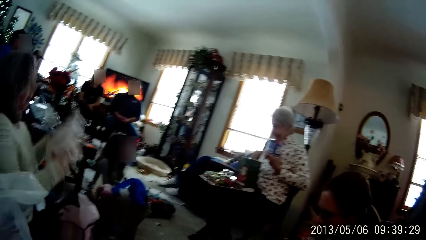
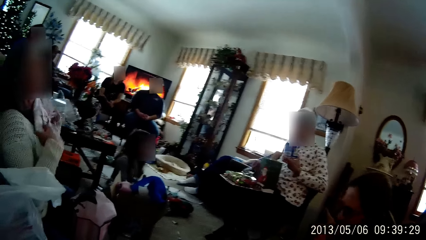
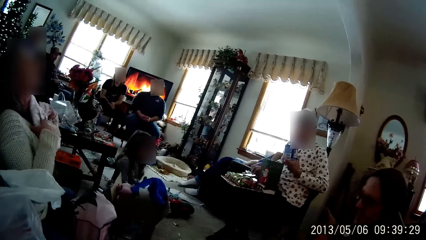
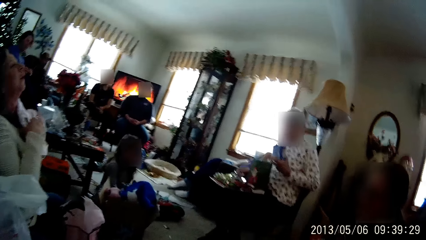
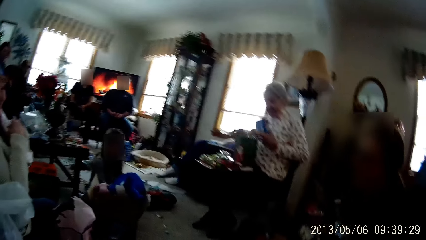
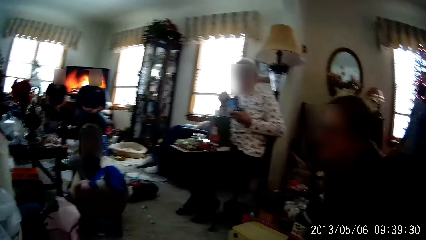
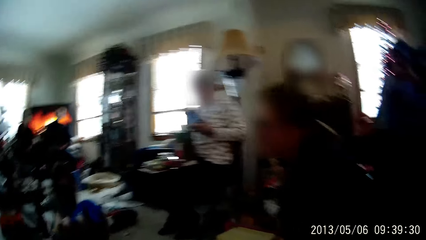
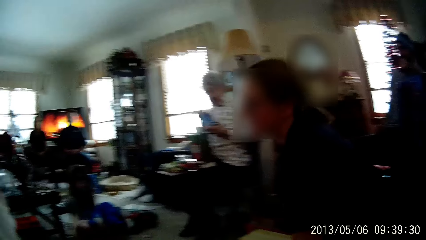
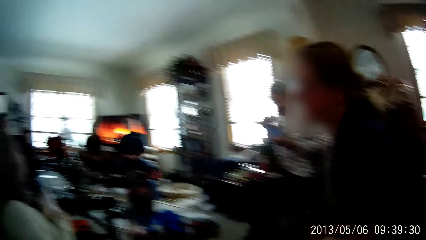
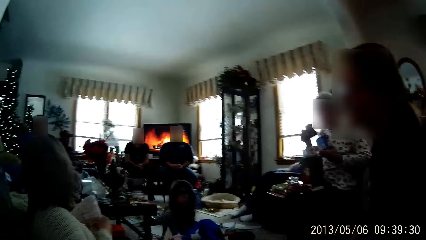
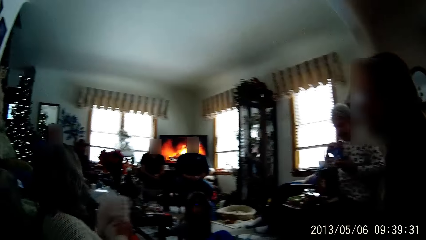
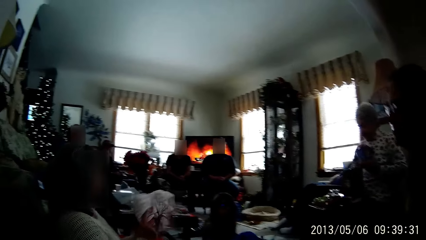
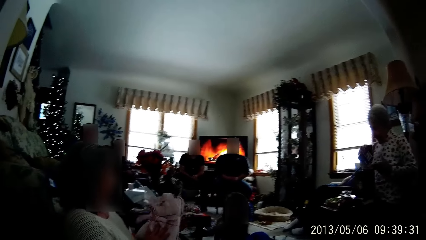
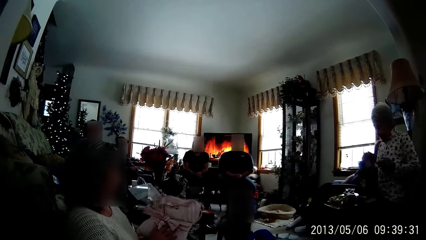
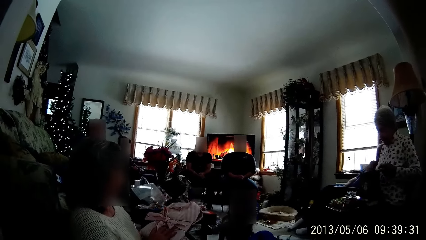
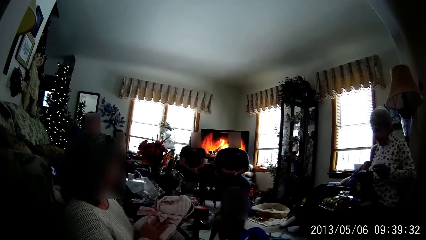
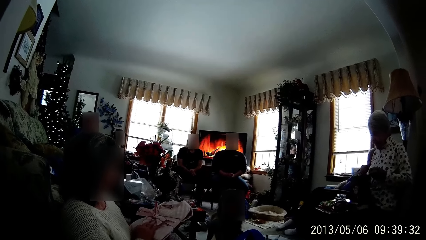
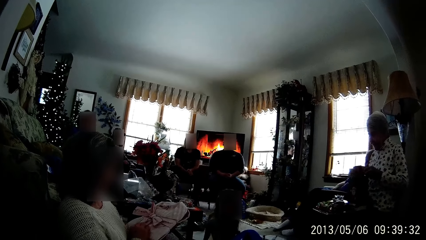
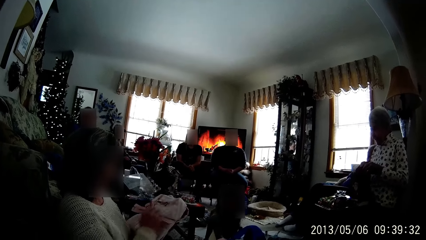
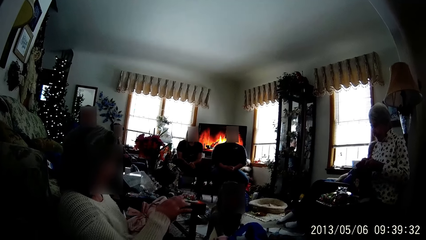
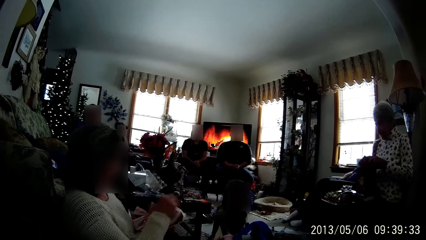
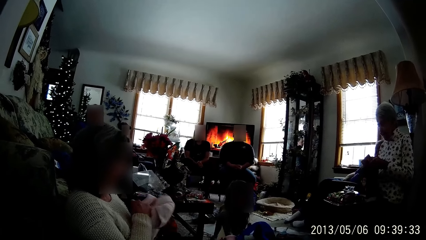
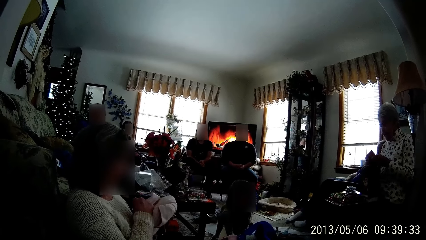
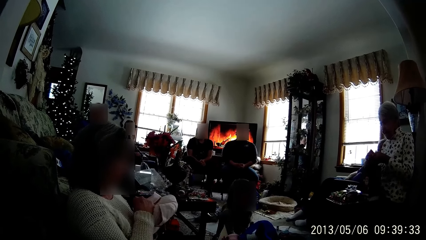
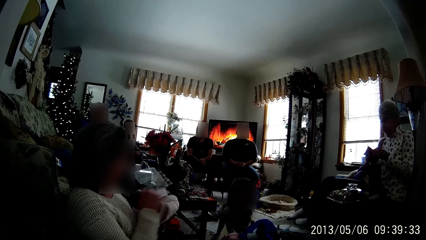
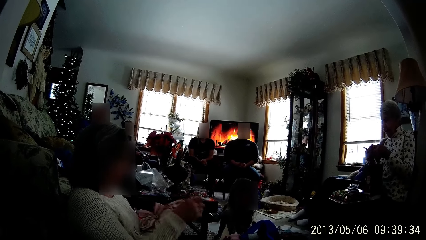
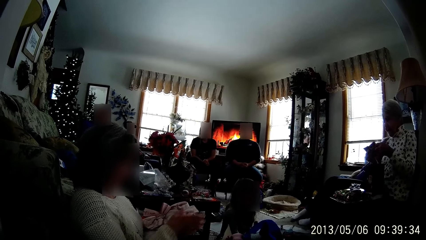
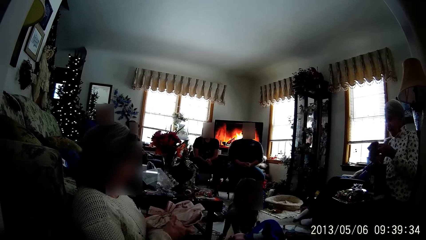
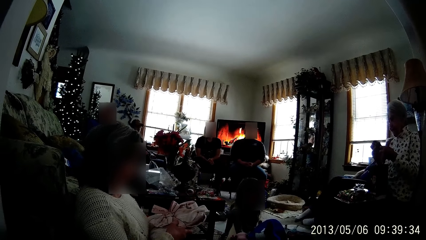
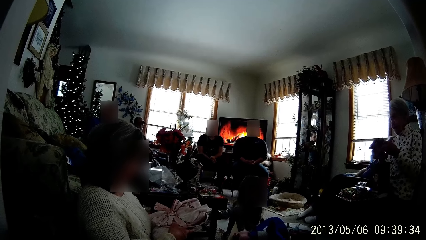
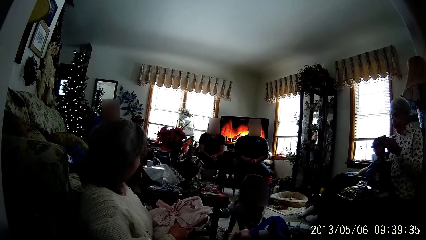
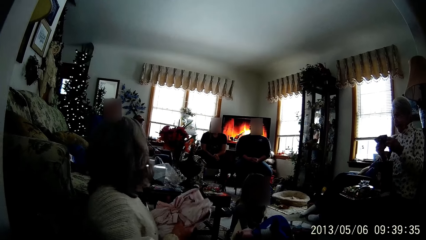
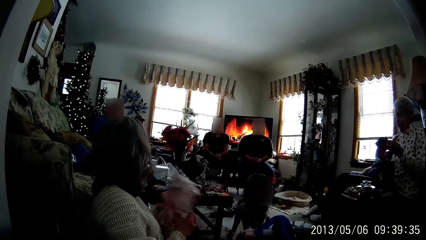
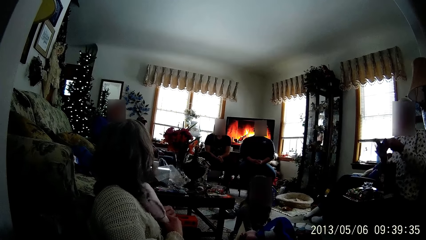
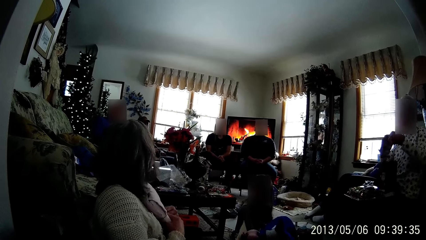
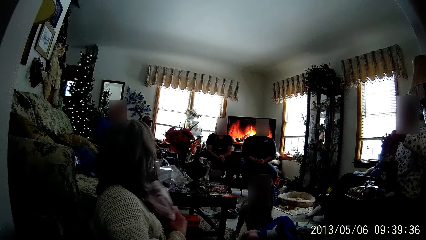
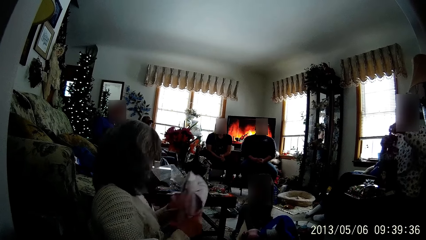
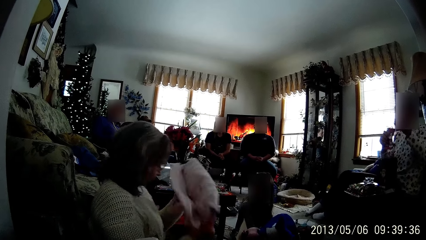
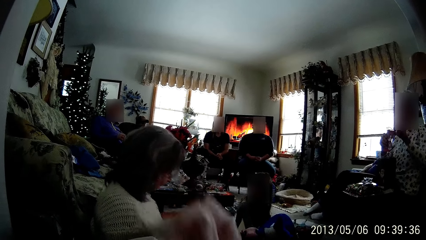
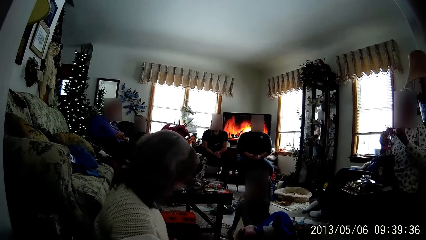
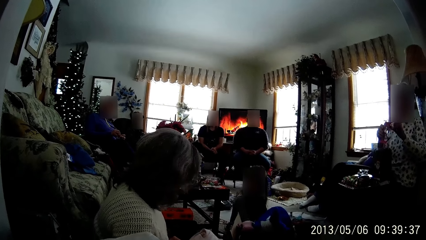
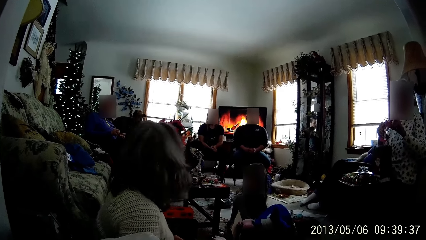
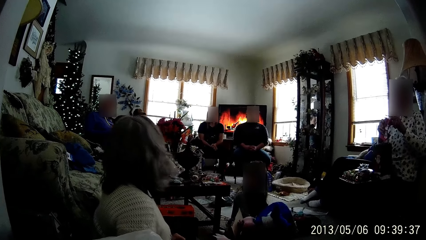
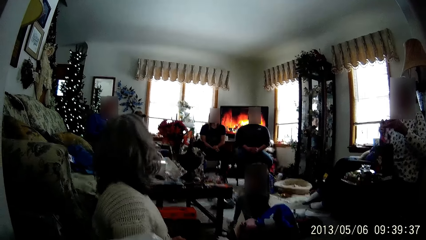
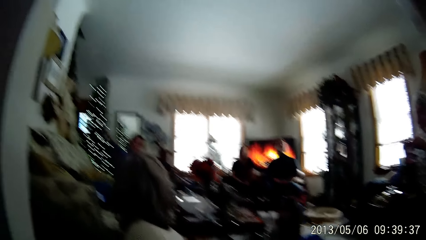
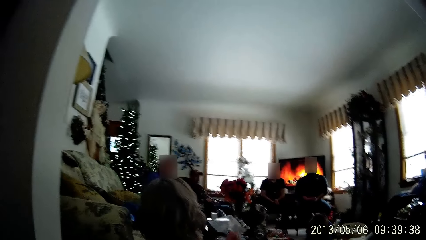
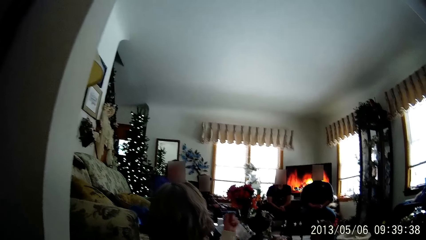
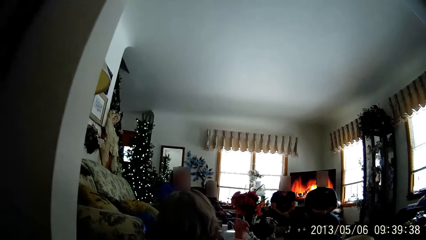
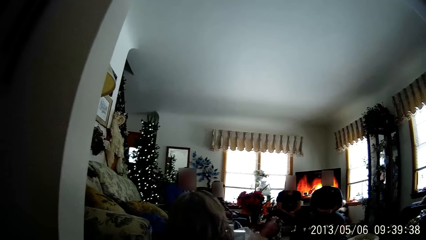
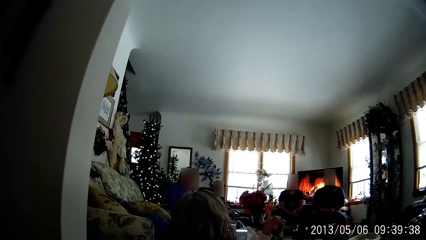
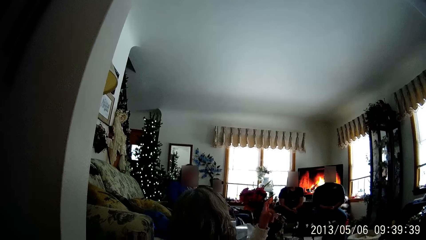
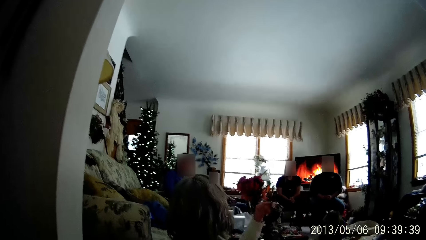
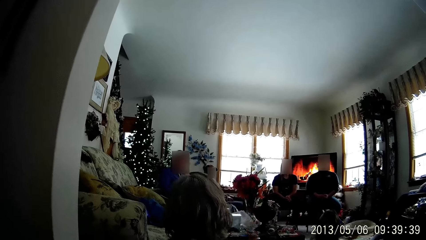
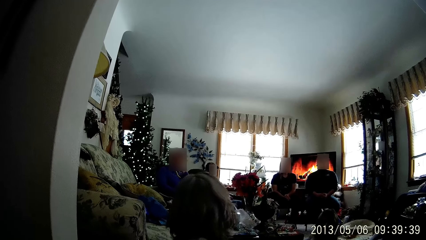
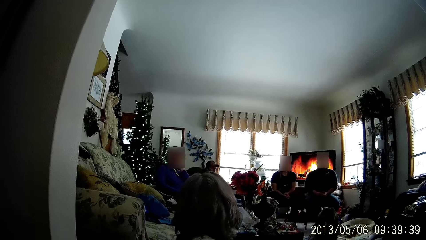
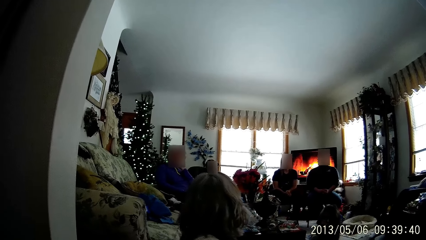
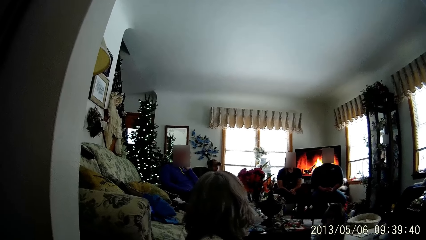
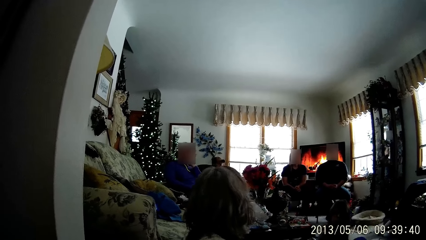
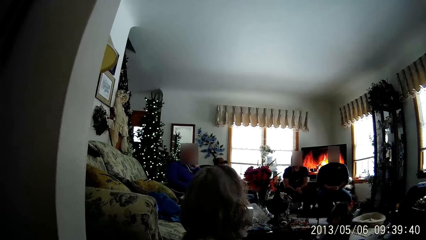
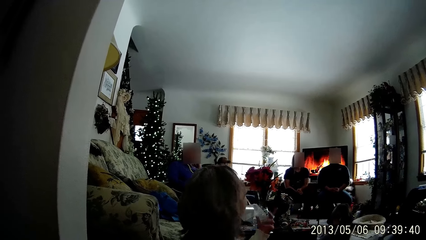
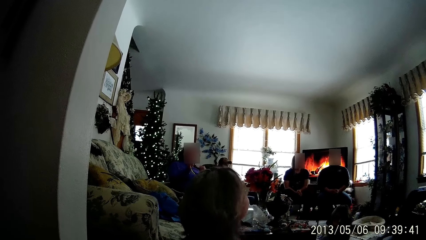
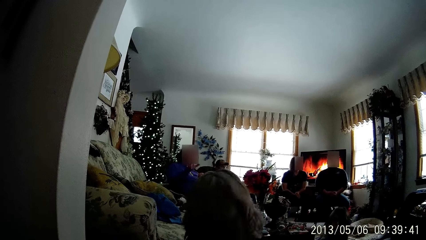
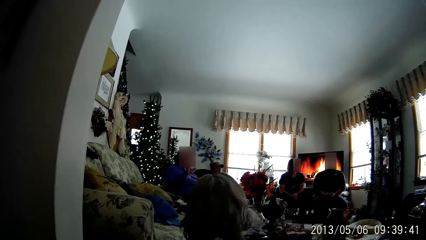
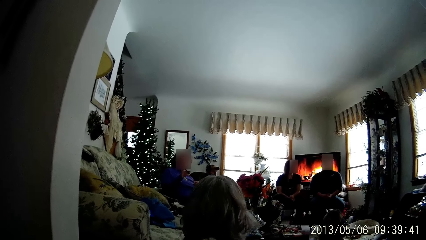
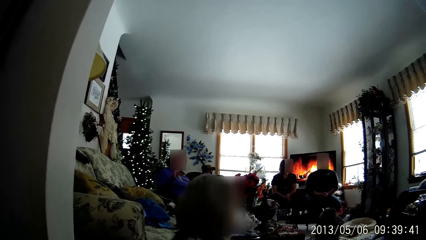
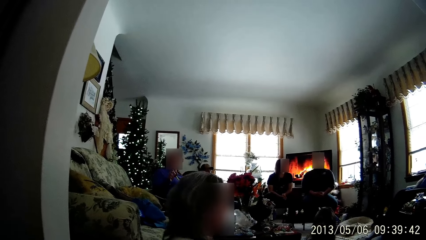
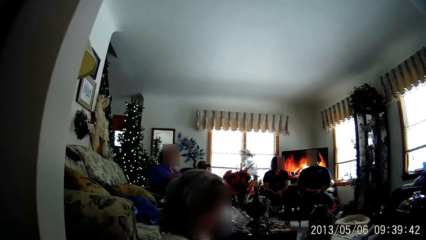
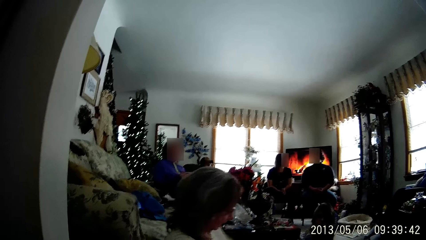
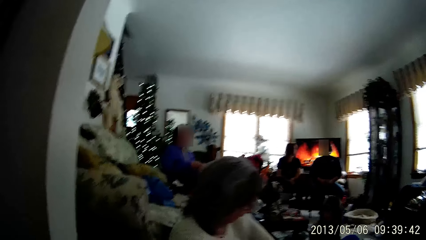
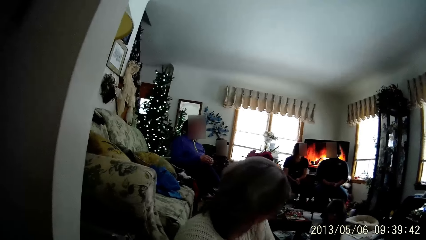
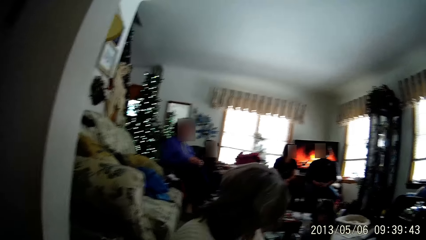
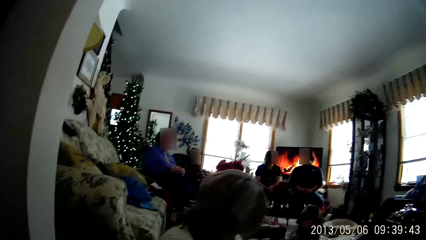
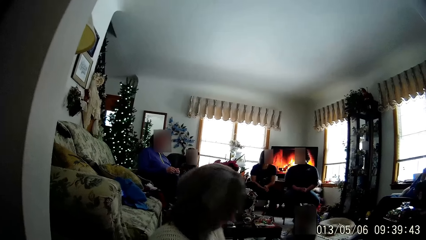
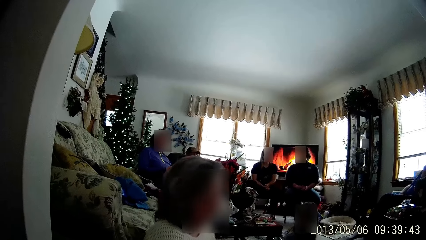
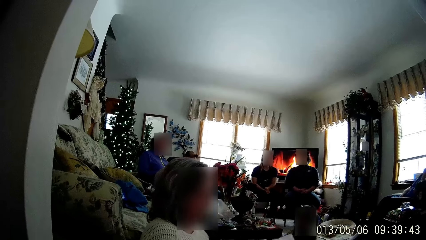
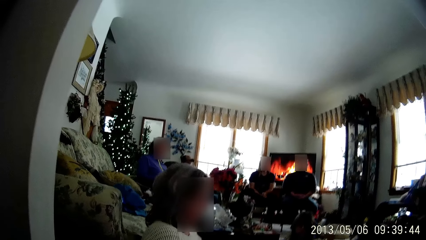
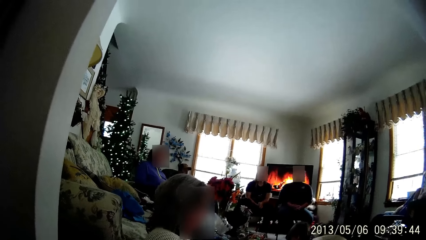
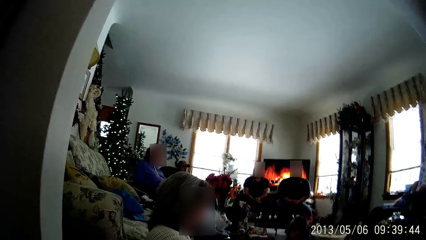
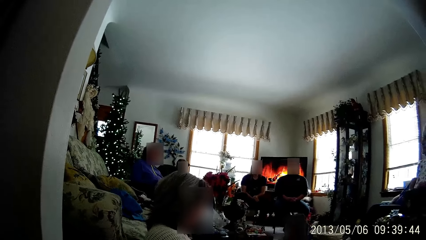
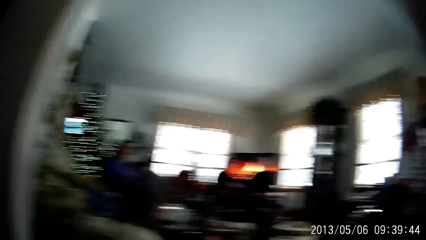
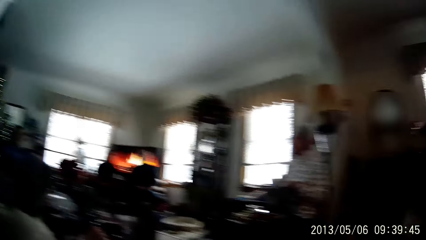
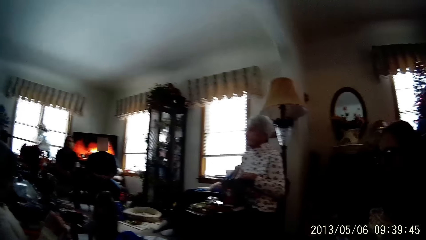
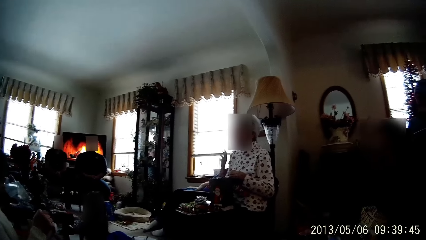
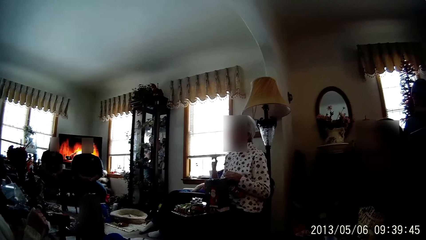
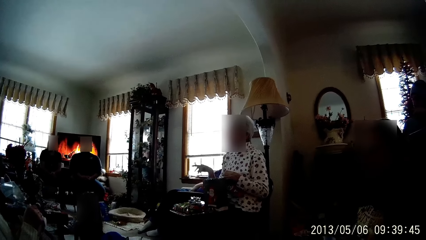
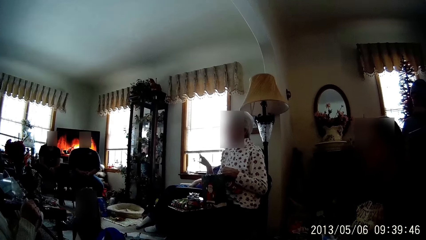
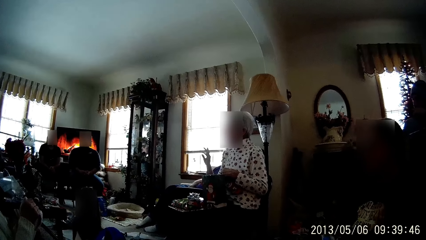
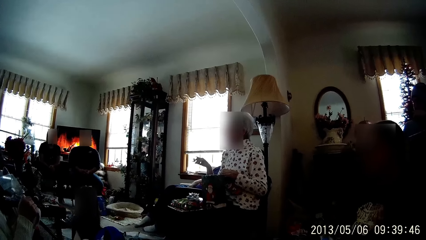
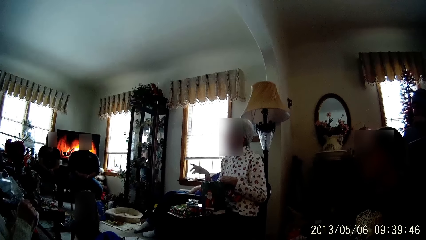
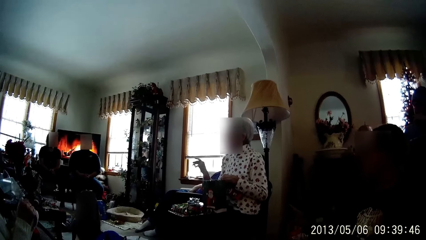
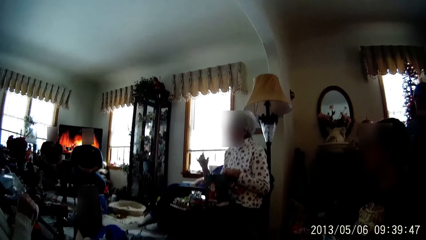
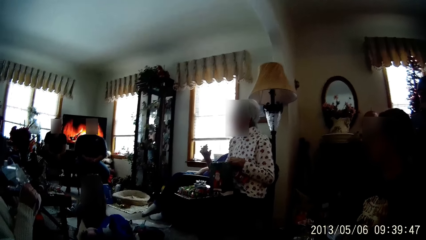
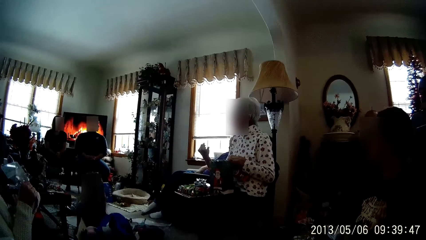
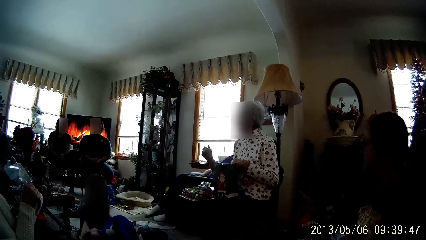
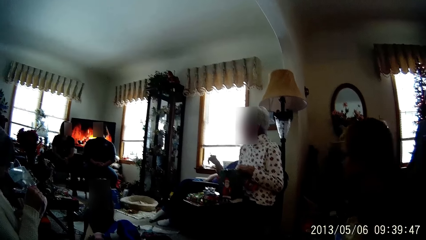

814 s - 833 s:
The woman places the cloth in her hands on her chest. Another woman takes a cookie from the can of cookies in her left hand with her right hand. The first woman examines the cloth in her hands. The other woman drops the can of cookies on the tray on her lap with her right hand and opens a gift bag in her hands with both hands. The first woman drops the cloth in her hands on the living room floor with her right hand. The camera wearer looks around in the room. A person sways a hand. The camera wearer looks around in the room. Another person sways a hand.
